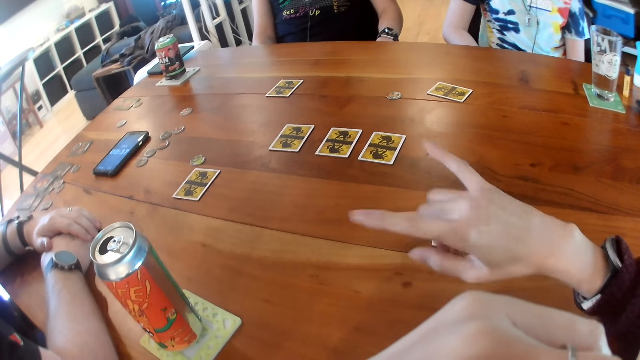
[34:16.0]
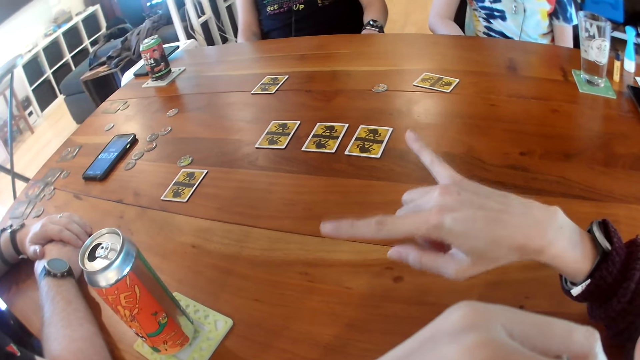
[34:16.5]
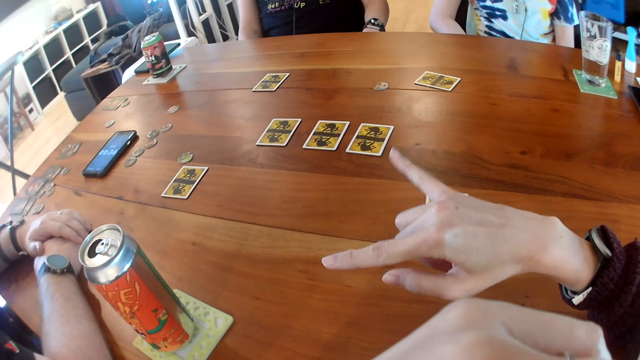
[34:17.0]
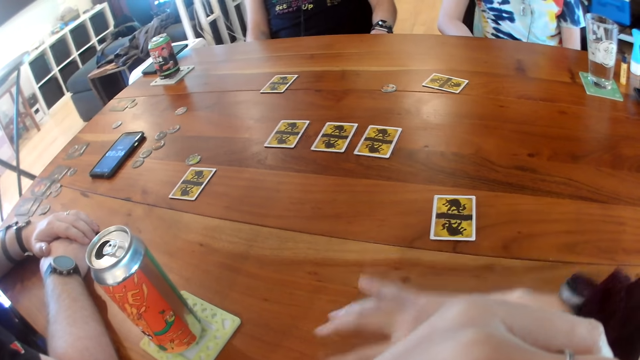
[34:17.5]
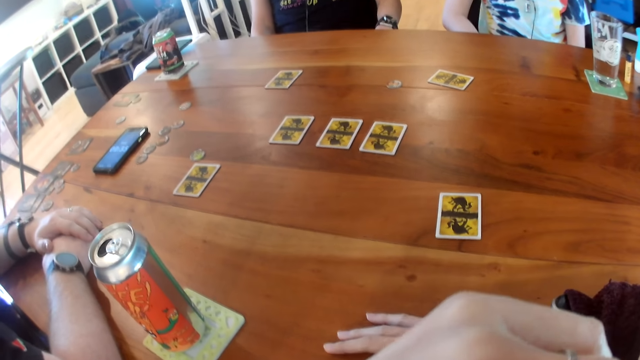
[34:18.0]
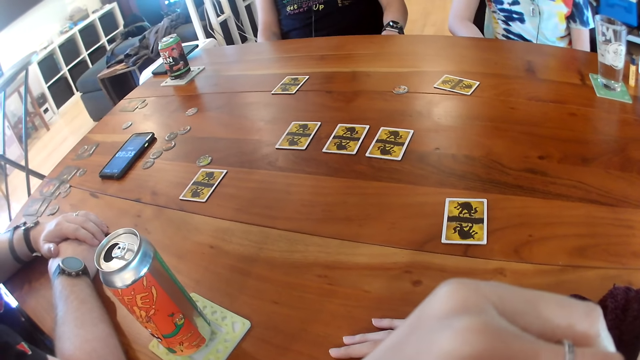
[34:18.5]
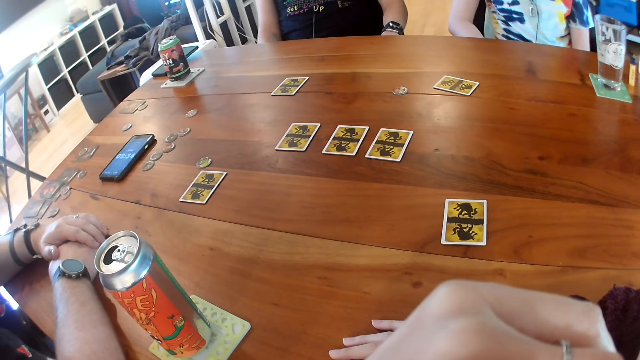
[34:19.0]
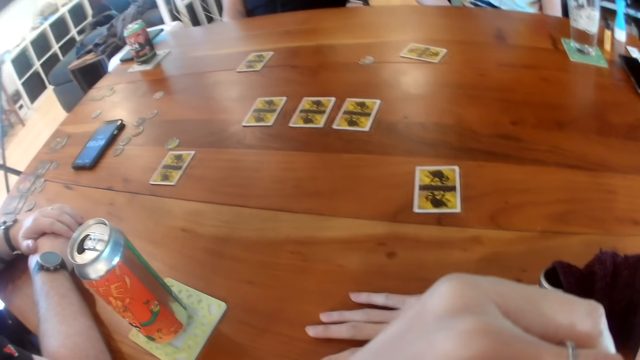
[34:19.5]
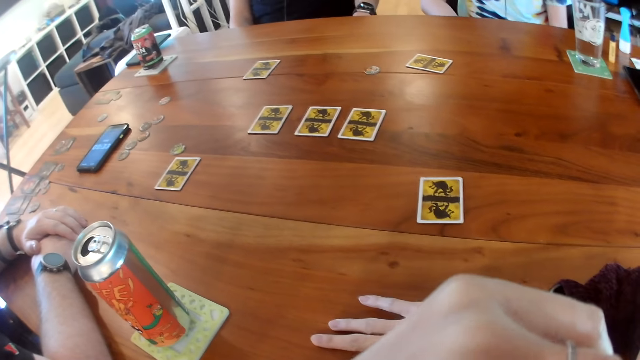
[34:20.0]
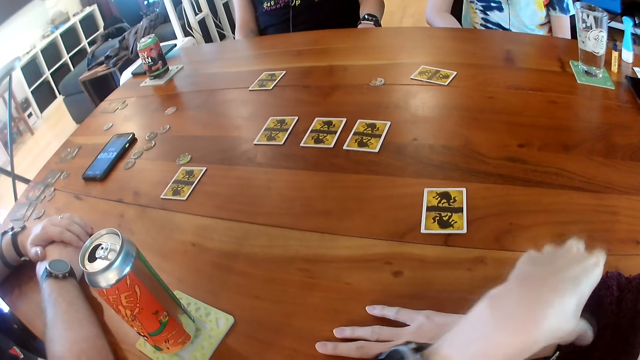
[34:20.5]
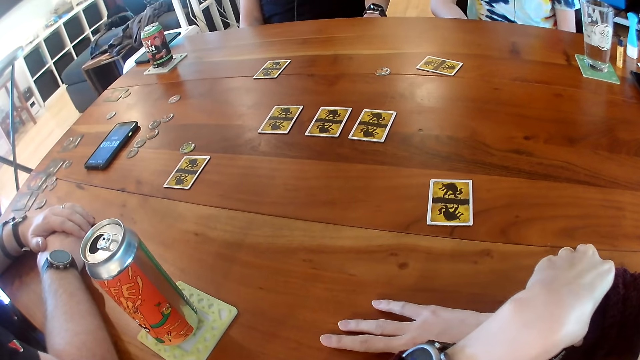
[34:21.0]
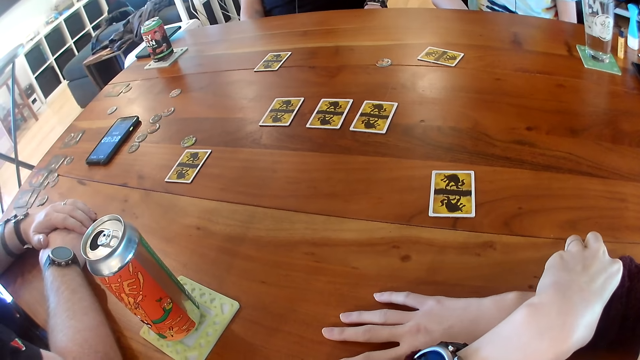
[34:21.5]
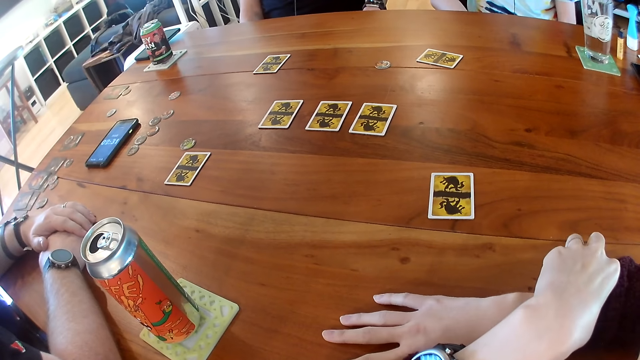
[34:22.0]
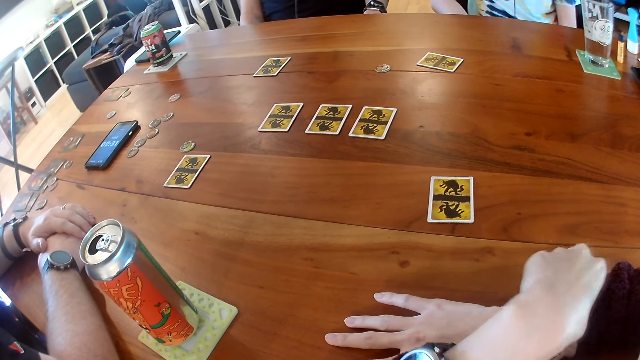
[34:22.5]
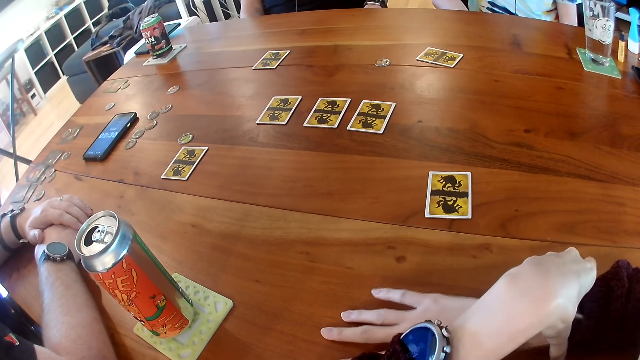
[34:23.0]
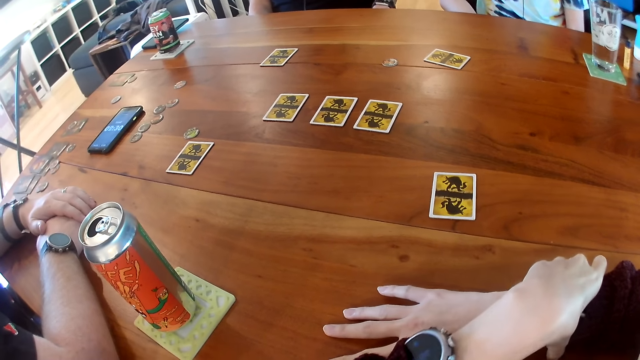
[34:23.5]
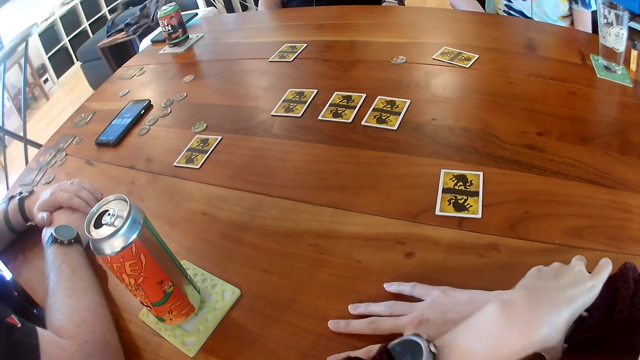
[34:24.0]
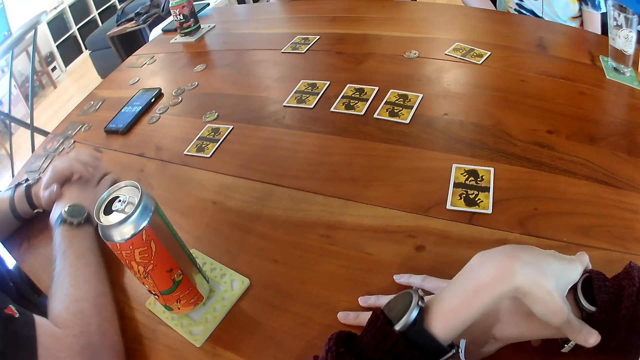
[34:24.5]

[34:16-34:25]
The camera wearer points at the man with her right little finger and points at another man with her right index finger. The first man converses with the camera wearer, with the other man and with the woman. The woman interacts with the first man. The camera wearer holds a watch on her right wrist with her left hand.

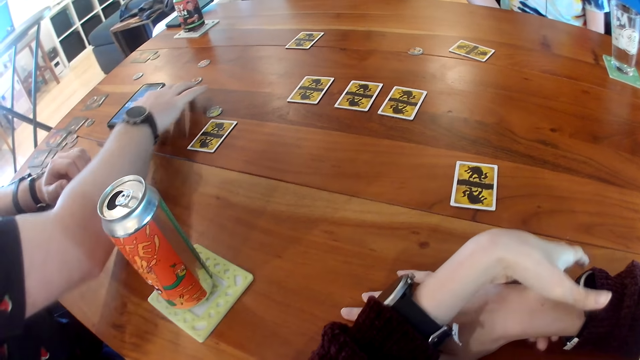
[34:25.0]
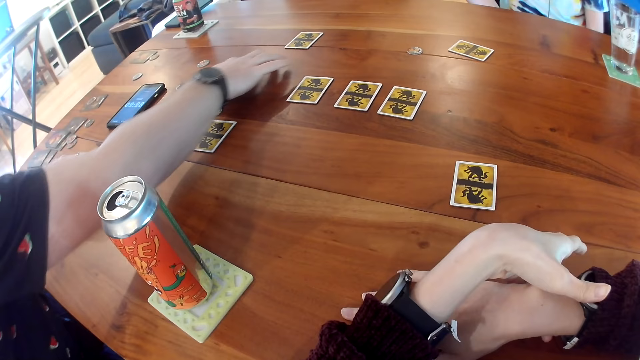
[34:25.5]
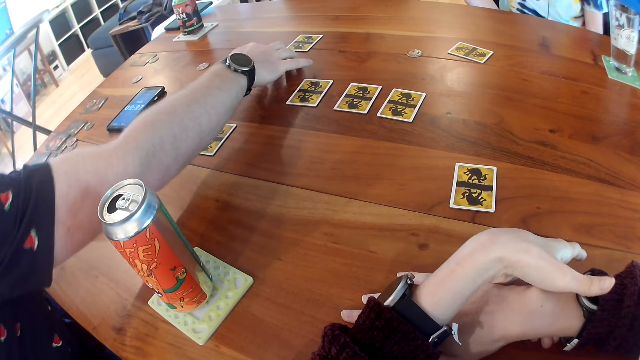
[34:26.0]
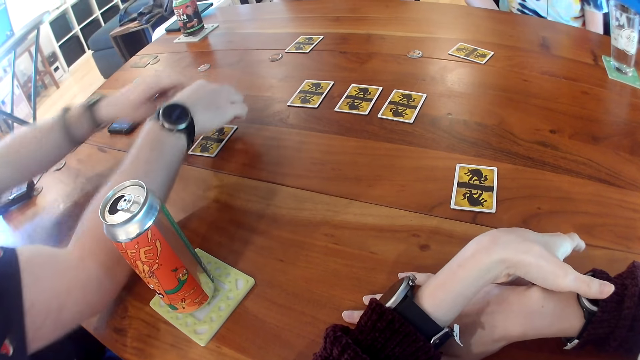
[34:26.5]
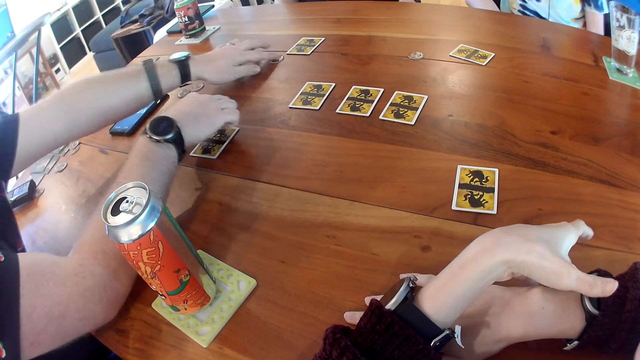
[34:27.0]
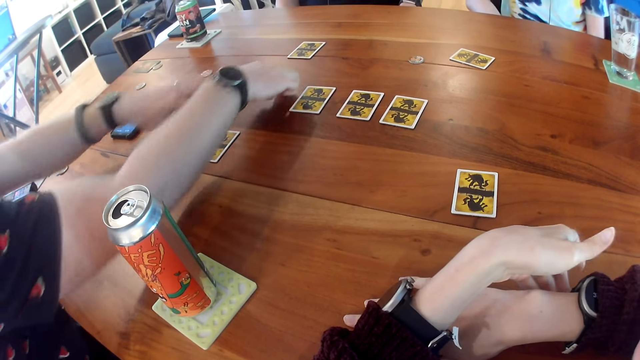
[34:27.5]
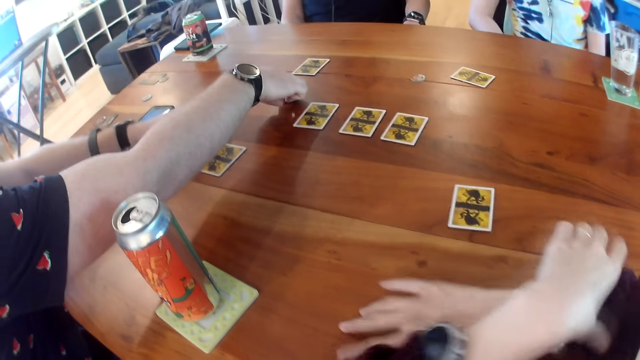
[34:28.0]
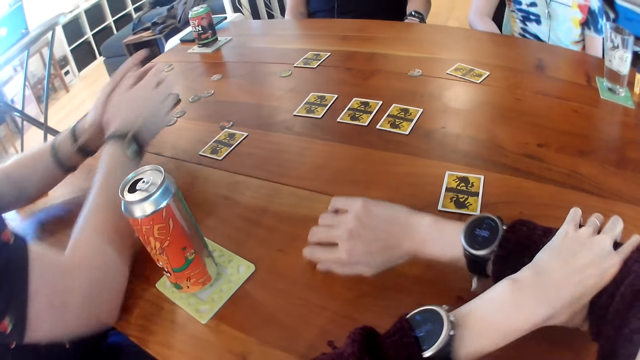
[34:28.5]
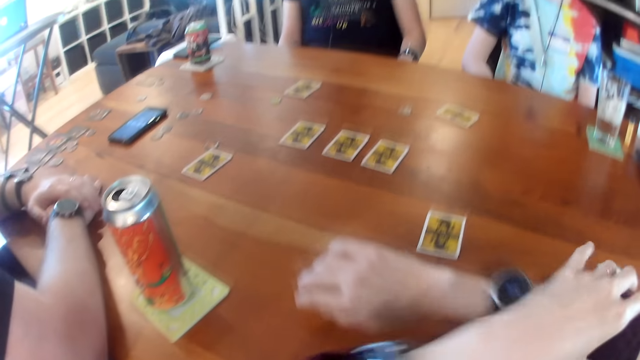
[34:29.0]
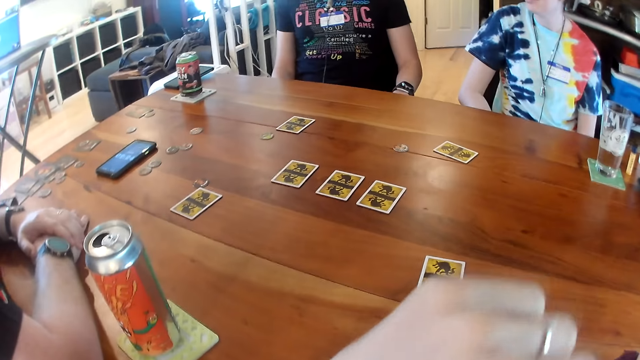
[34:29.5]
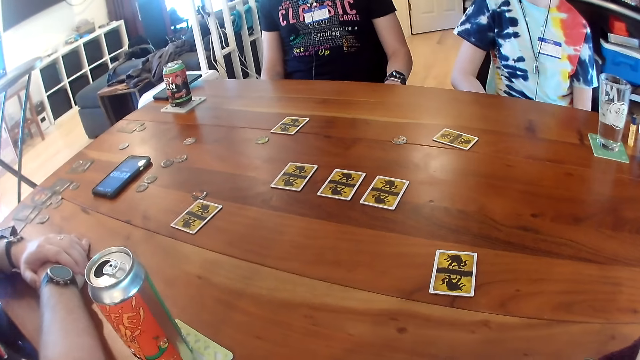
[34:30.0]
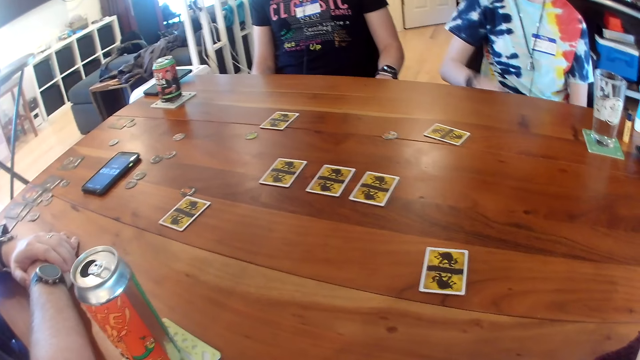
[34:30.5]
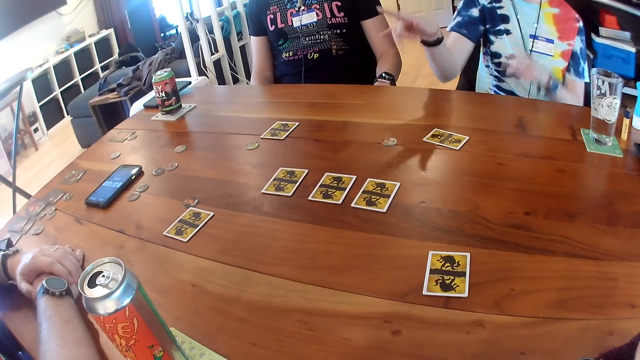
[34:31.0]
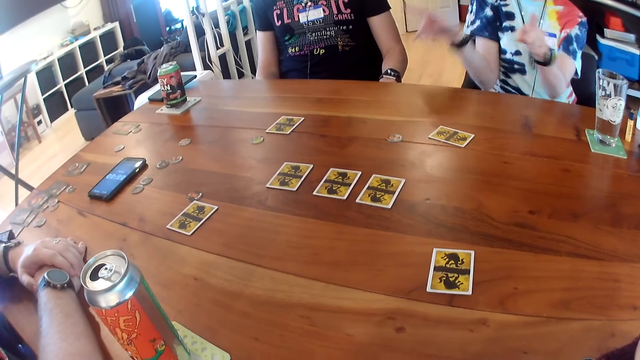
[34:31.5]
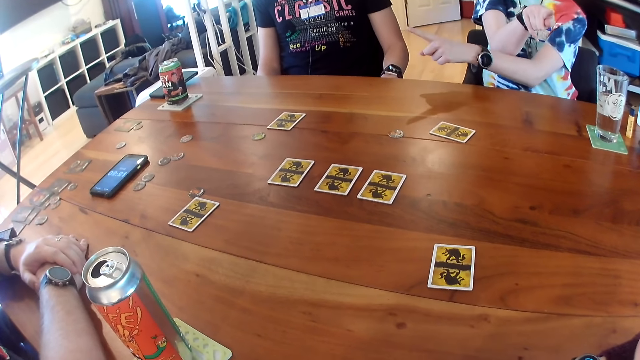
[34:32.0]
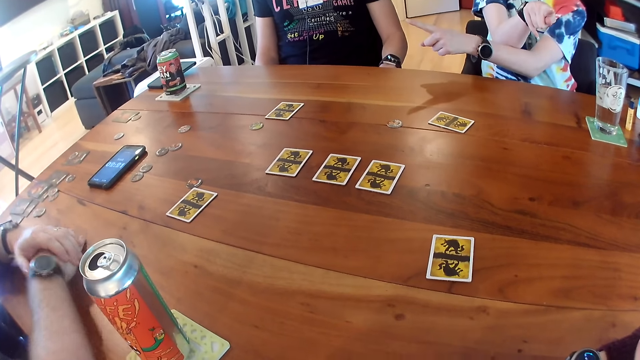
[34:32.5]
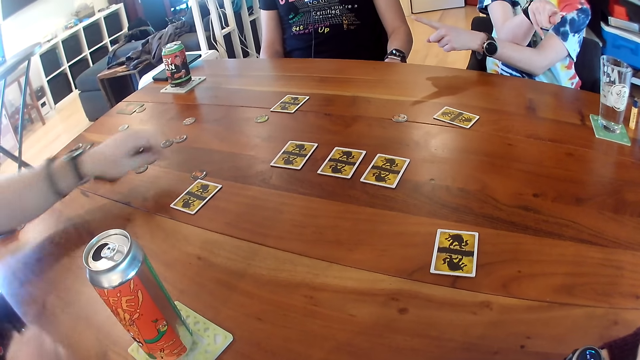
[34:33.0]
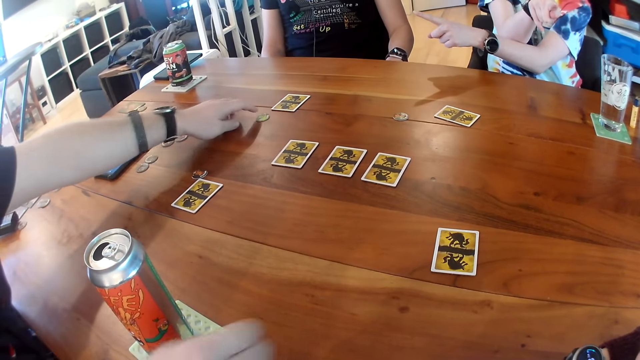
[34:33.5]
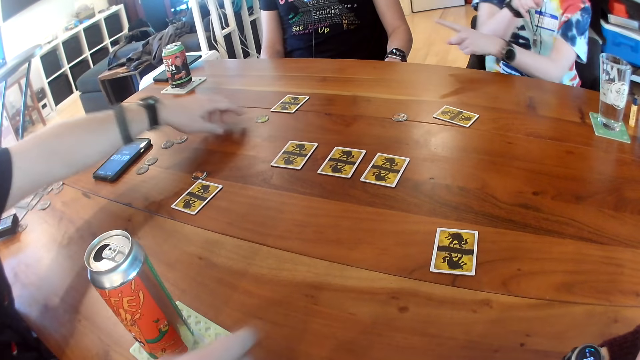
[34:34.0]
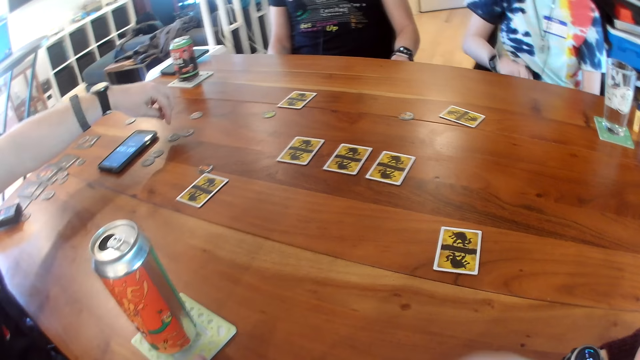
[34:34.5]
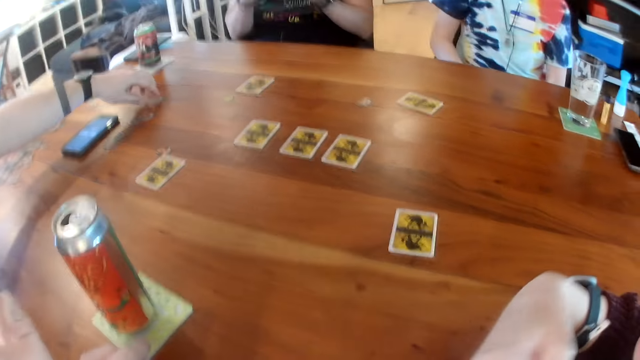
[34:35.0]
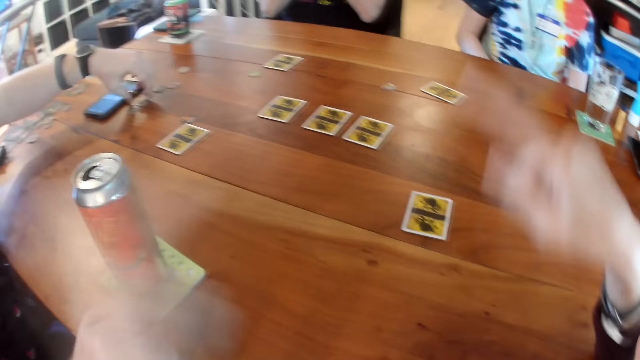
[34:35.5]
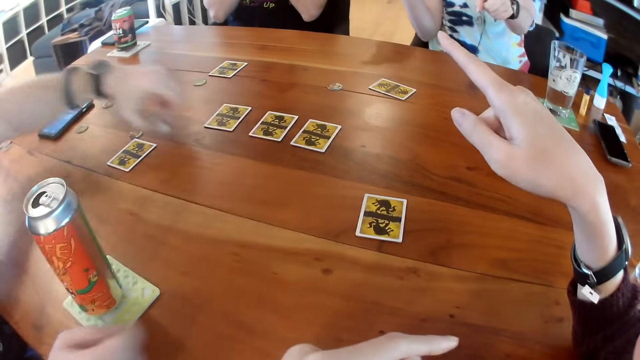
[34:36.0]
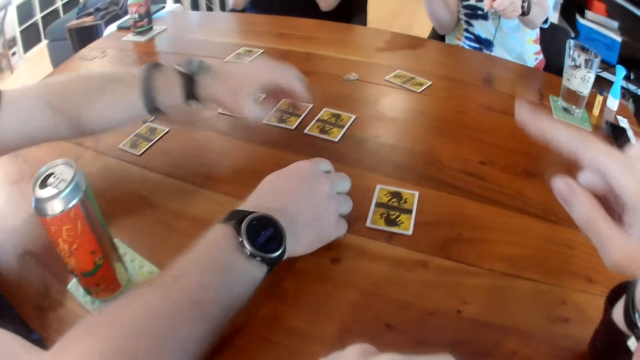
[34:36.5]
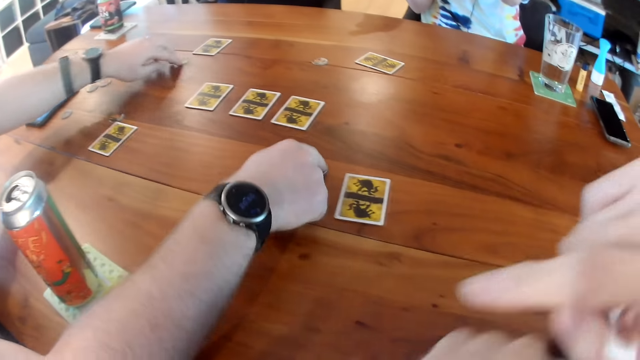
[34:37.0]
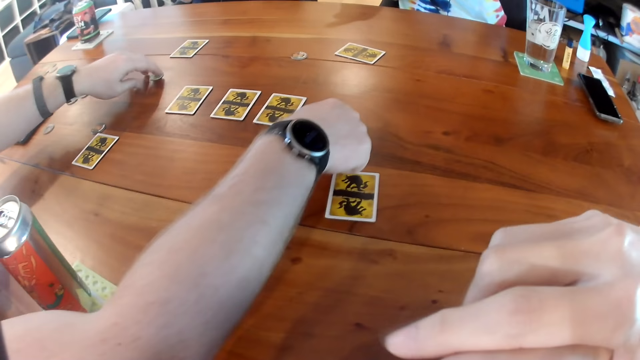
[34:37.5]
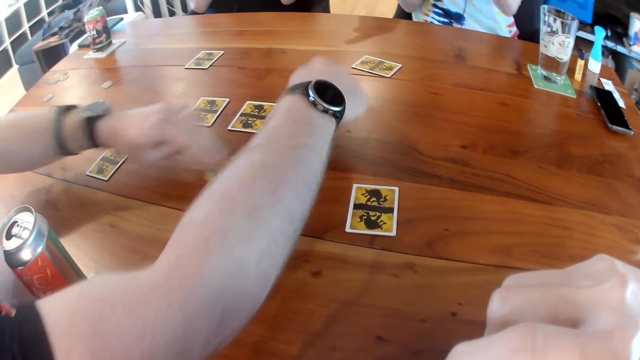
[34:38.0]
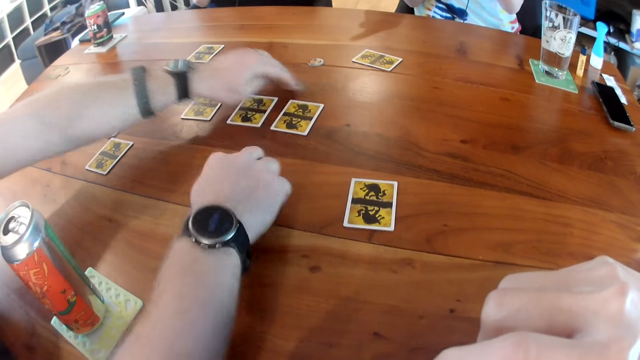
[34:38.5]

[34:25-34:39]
A man moves a coin on the table with his right hand. Another man interacts with the first man. The first man exchanges the chip coin. He moves the coin on the table with his left hand and moves the coin on the table with his right hand. The camera wearer adjusts her right sleeve with her left hand. The first man places his hands together on the table. A woman interacts with the first man. She points at the camera wearer with her left index finger, points at the other man with her right index finger and crosses her hands. The first man moves the coin on the table with his left hand, converses with the camera wearer, converses with the woman, converses with the other man and picks up a chip coin. The other man raises both hands. The first man moves the coin on the table with his left hand. The camera wearer interacts with the woman. She points at herself with her right hand and points at the first man with her left hand. The first man moves the coin on the table with his left hand. The camera wearer points at the other man with her right index finger. The woman points at the other man with her right index finger and points at the camera wearer with her left index finger. The first man moves the coin on the table with his left hand, exchanges the chip coin and moves the coin on the table with his right hand. The camera wearer holds her left hand with her right hand.
